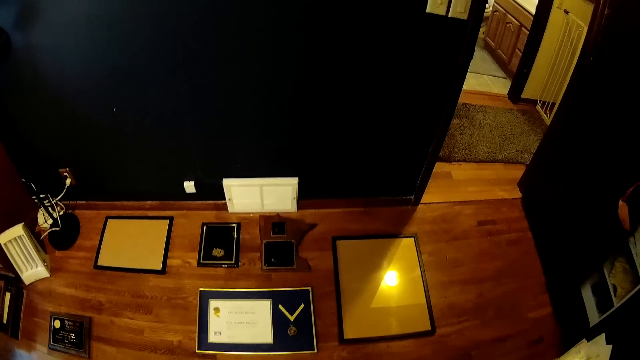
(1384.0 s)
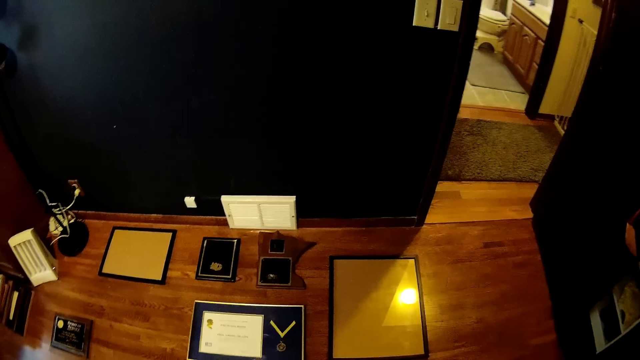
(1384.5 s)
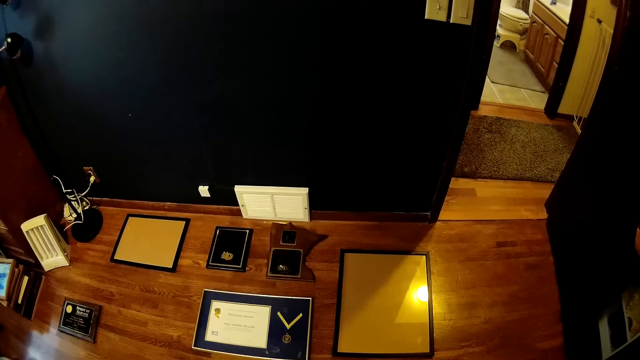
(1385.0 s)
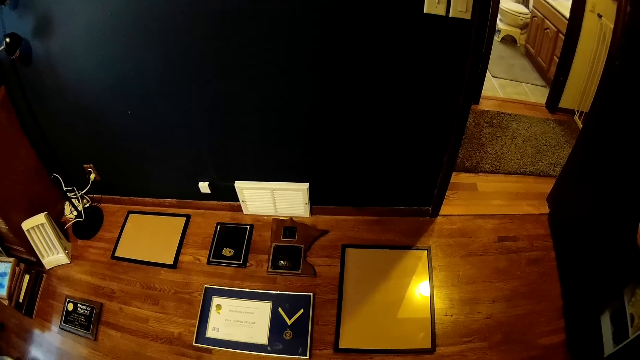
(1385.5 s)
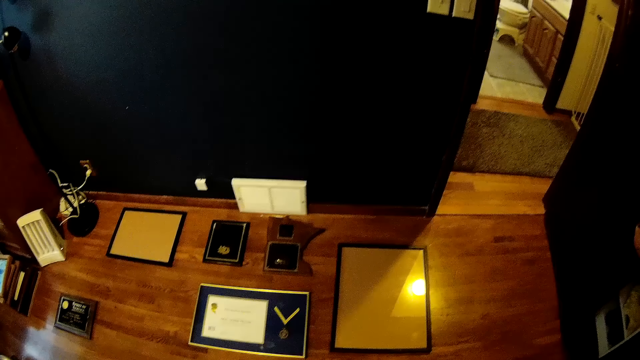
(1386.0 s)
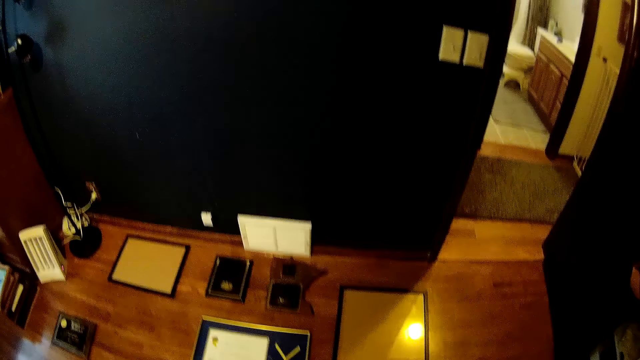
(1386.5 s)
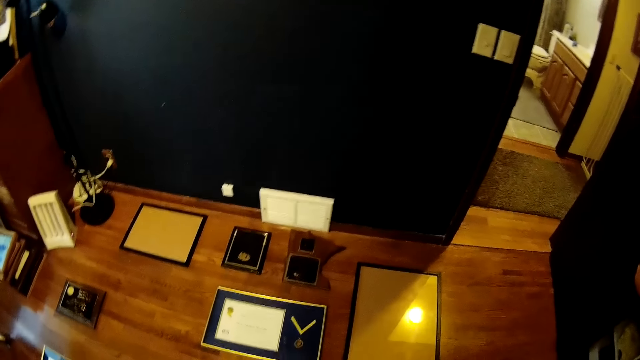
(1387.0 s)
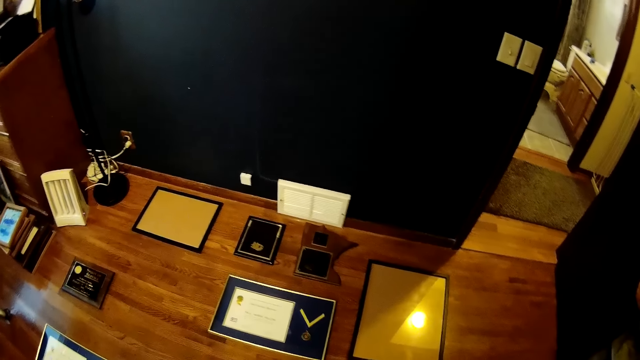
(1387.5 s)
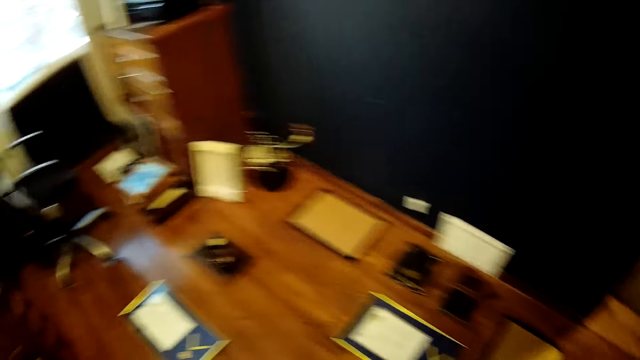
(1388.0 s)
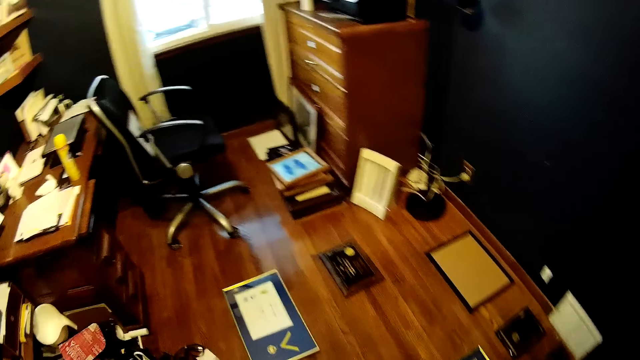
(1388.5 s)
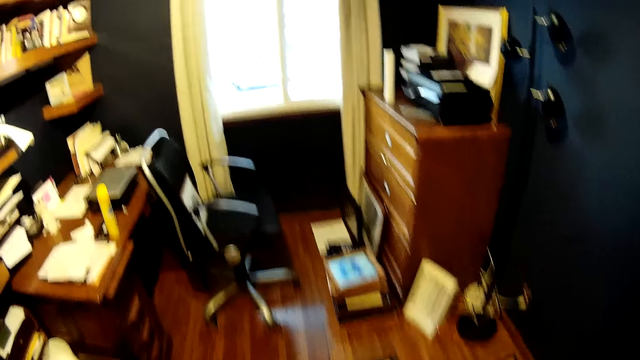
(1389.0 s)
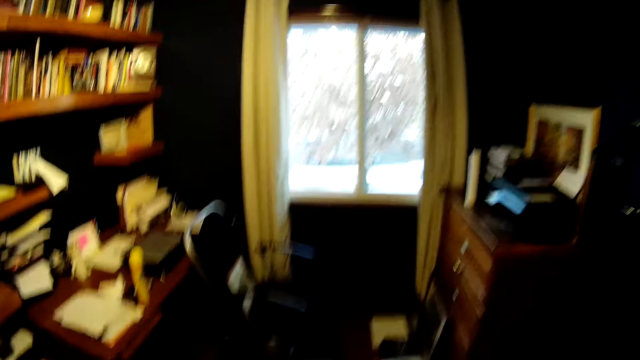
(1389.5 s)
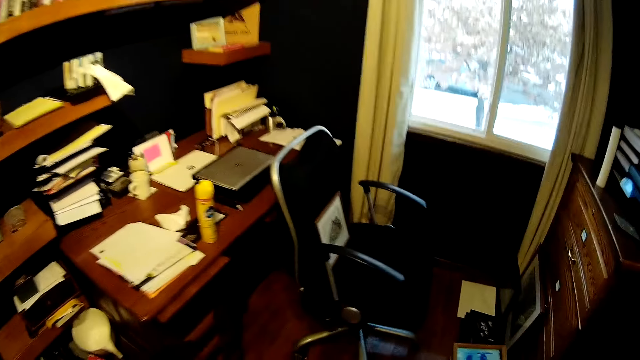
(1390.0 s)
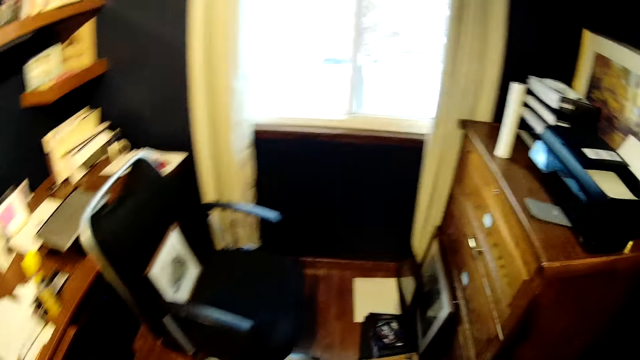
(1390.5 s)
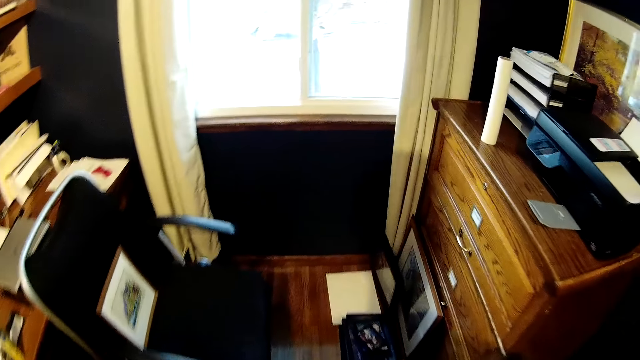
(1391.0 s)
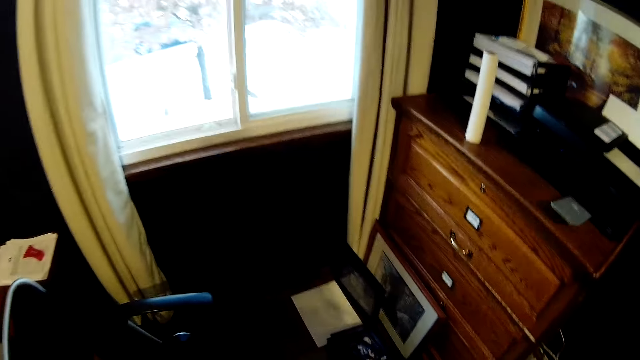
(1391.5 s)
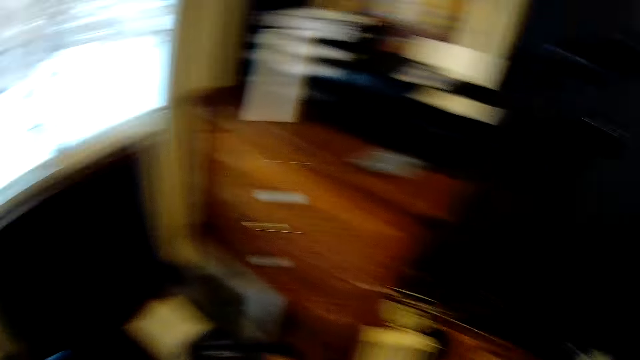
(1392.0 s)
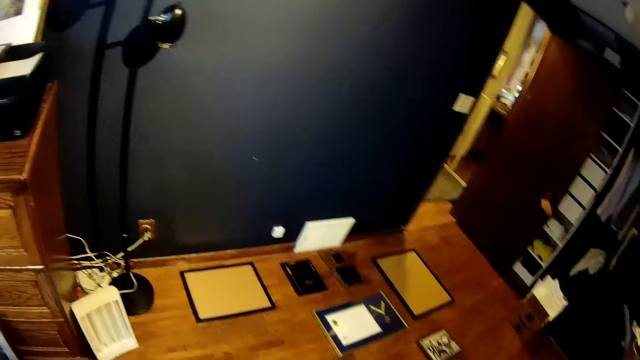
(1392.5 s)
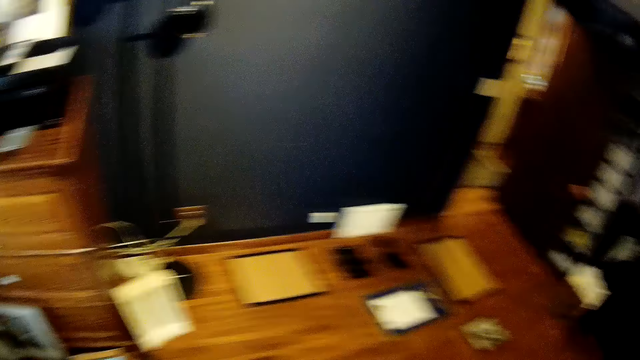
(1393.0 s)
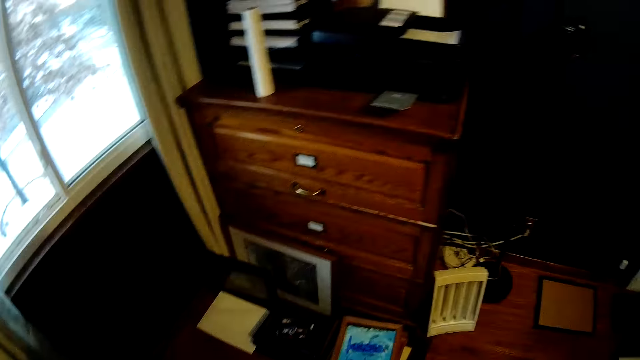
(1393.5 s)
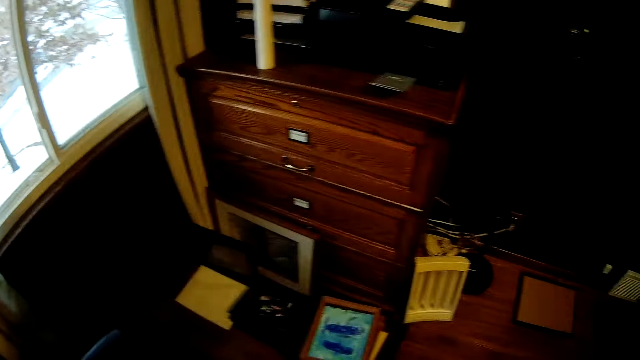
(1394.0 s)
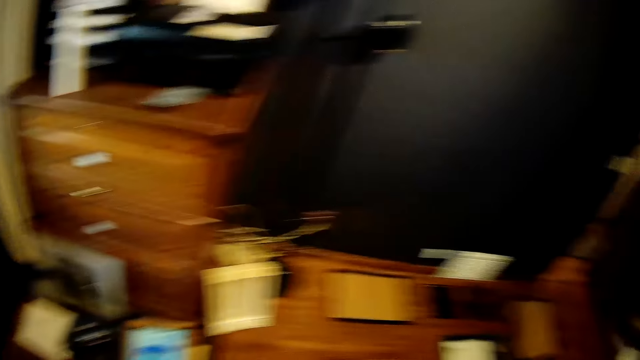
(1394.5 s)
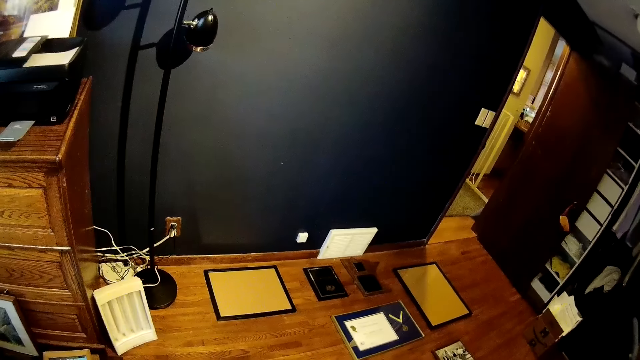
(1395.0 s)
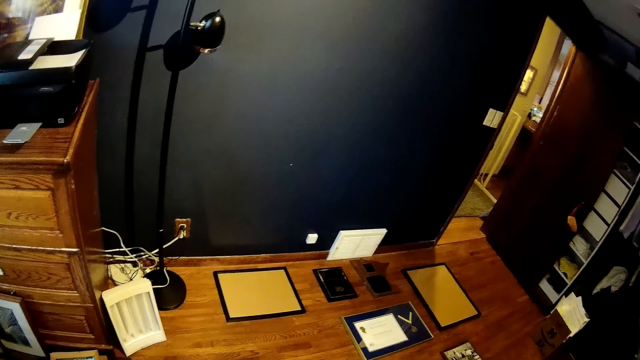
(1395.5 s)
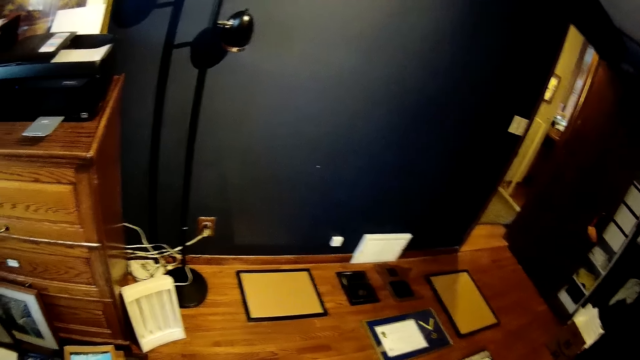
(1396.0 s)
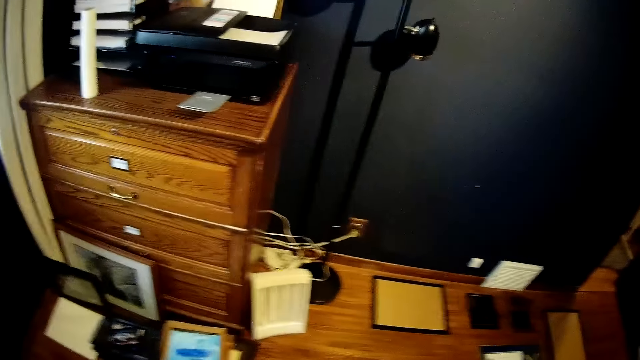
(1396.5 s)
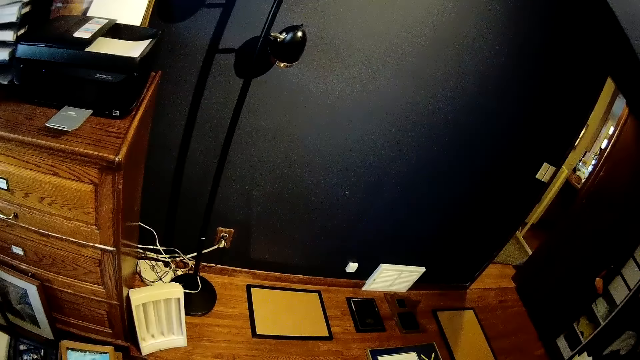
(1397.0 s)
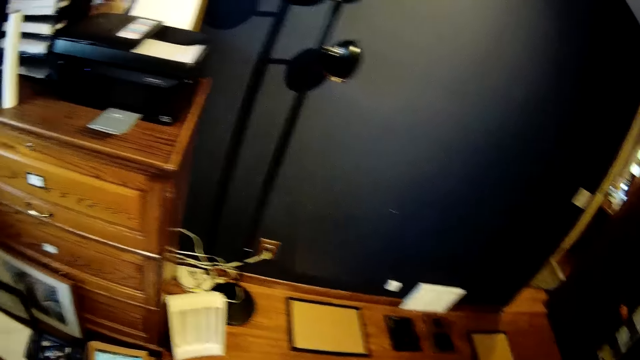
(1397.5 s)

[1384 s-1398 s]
The camera wearer looks at the floor. They walk away. They look around.

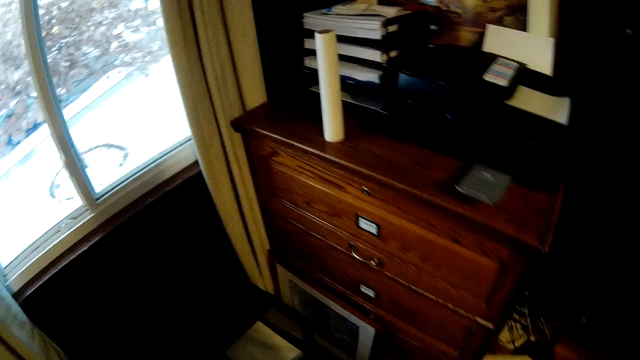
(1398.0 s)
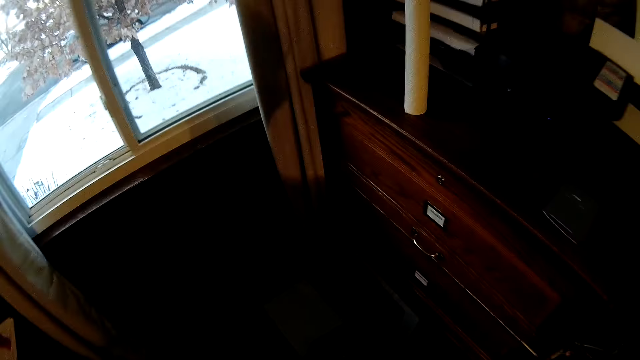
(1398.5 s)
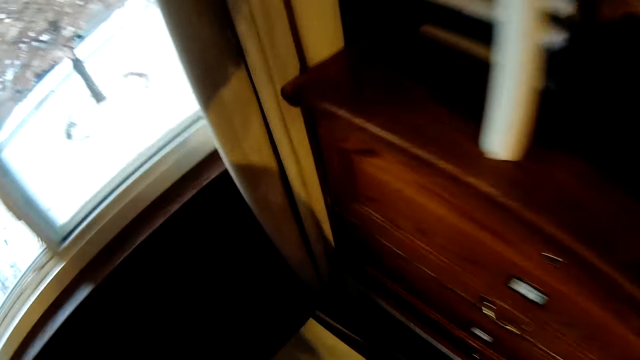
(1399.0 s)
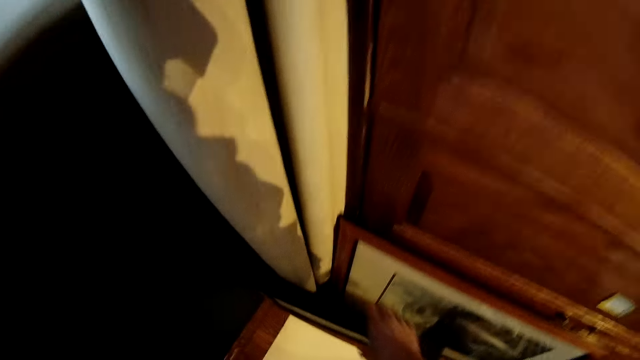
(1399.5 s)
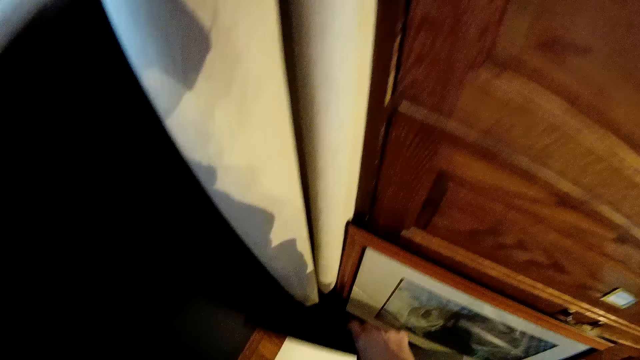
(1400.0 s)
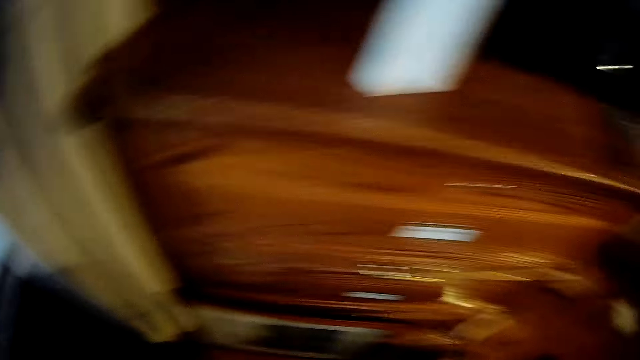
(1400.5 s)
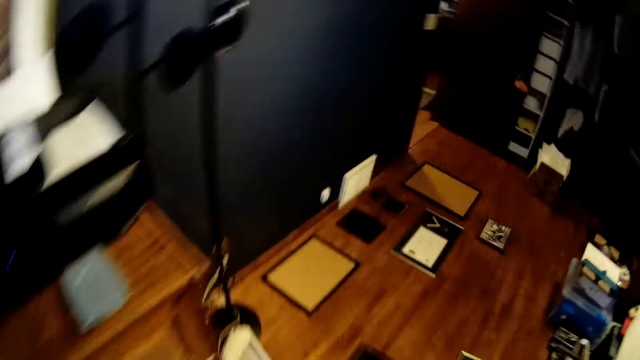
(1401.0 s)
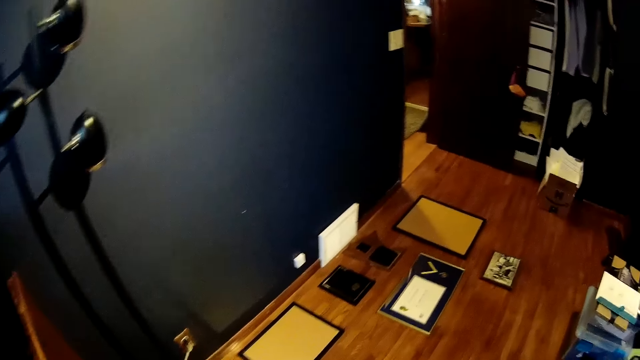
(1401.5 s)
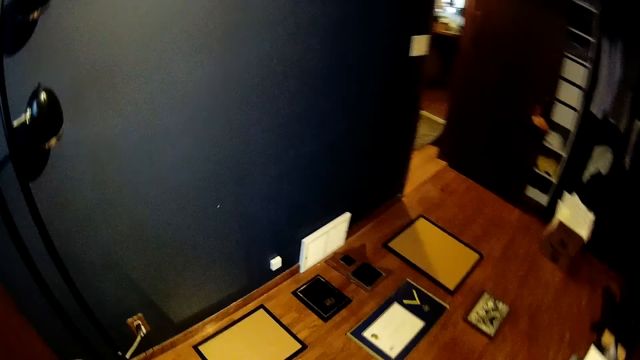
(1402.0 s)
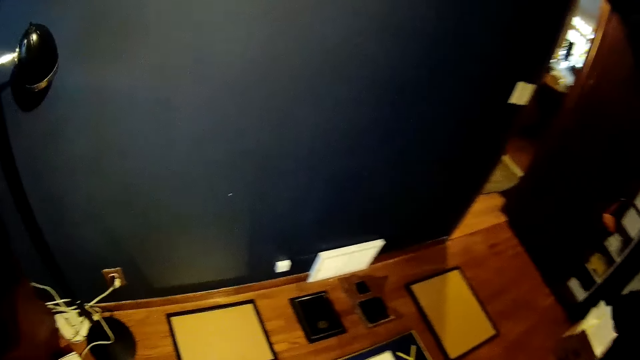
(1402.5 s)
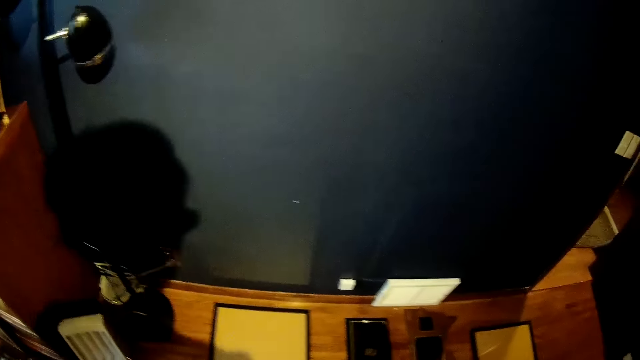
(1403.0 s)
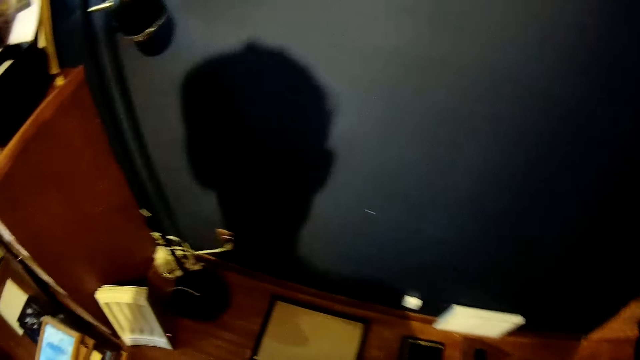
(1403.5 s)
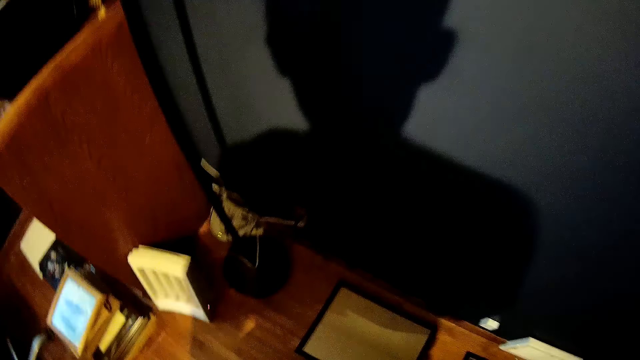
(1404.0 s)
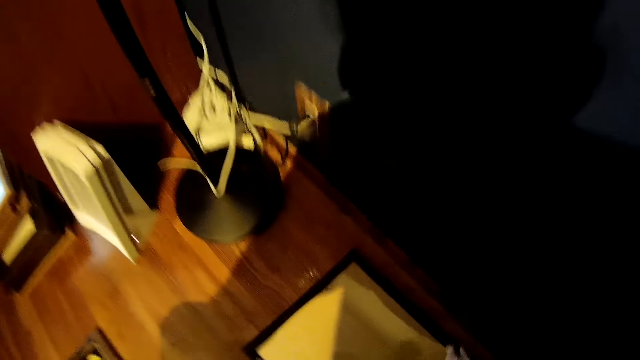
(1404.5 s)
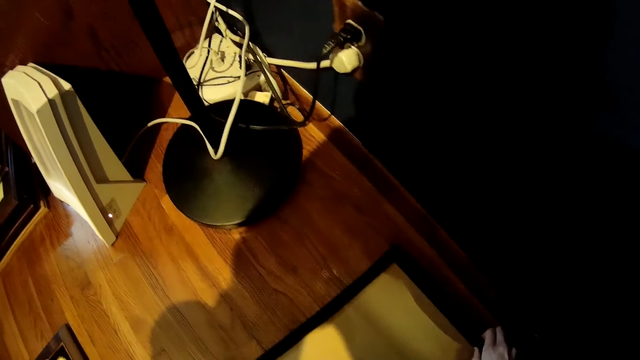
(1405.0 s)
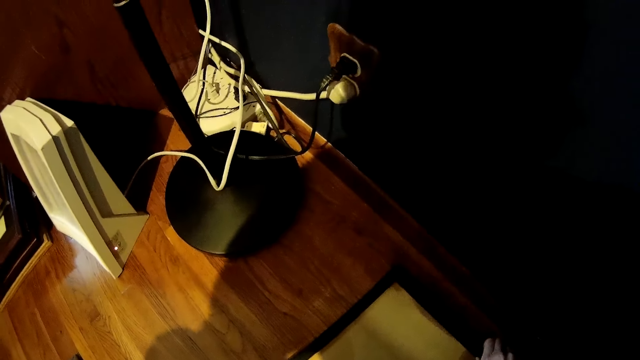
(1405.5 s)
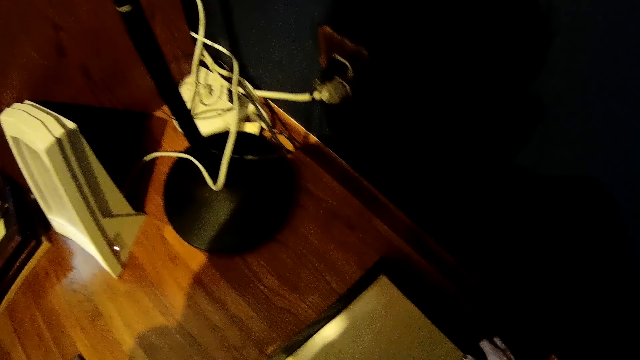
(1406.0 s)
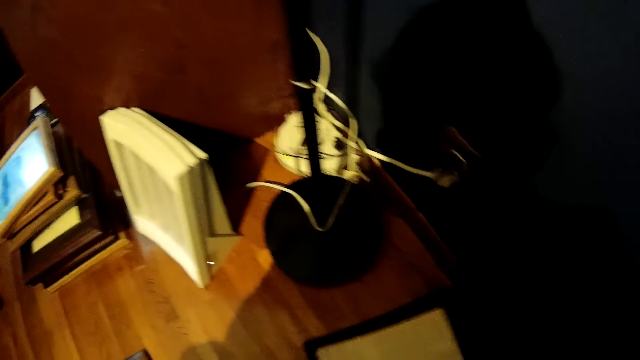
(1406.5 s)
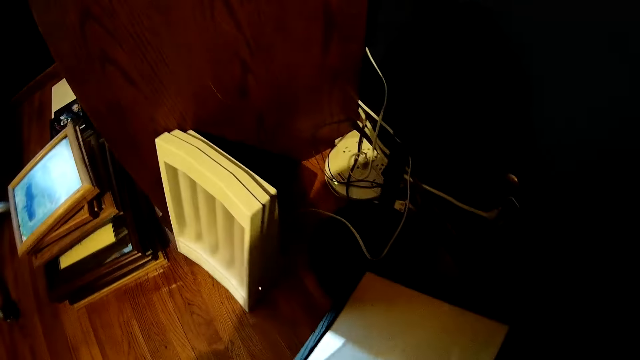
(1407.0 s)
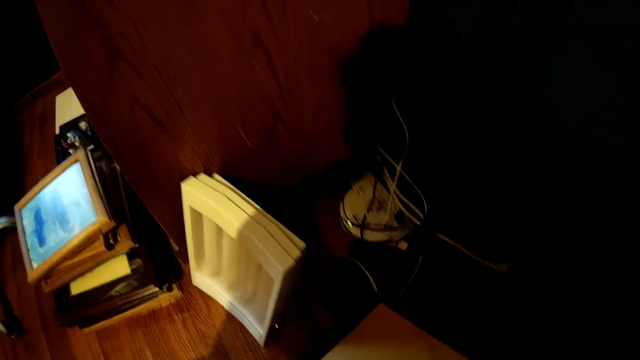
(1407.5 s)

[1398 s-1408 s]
The camera wearer picks up a photo frame from the front of the drawer. They place the photo frame on the ground. They pick up the photo frame from the ground.
